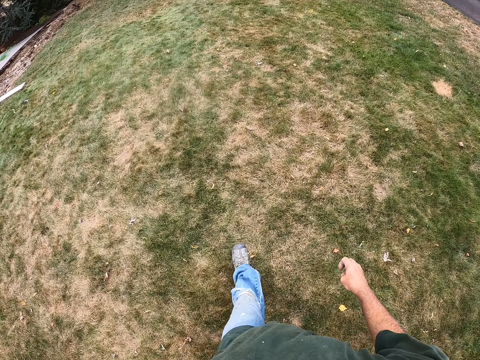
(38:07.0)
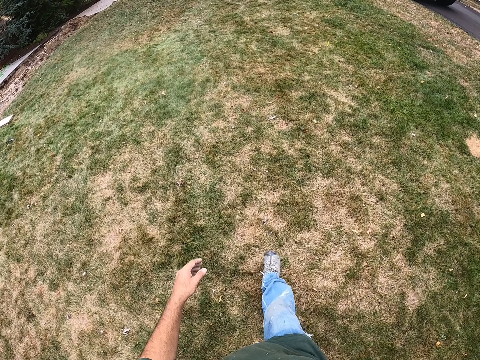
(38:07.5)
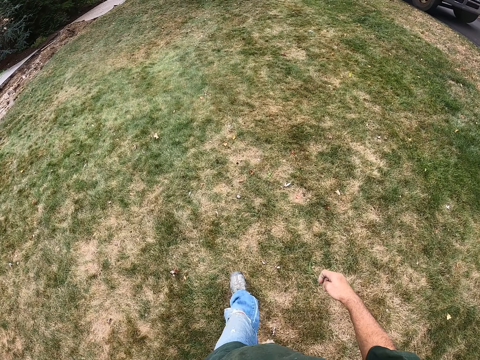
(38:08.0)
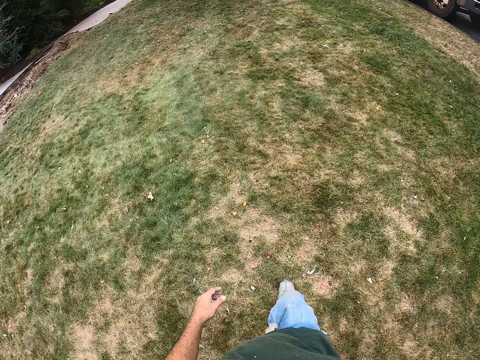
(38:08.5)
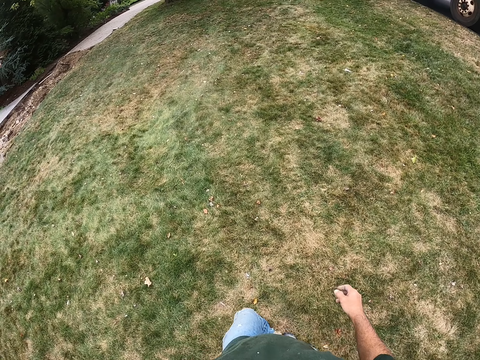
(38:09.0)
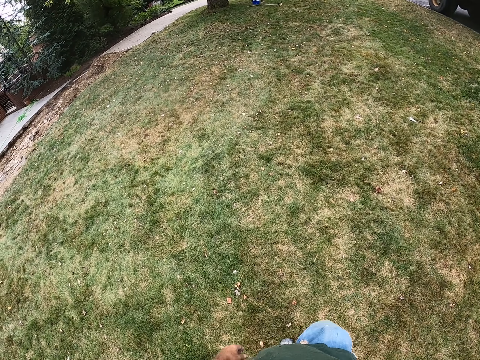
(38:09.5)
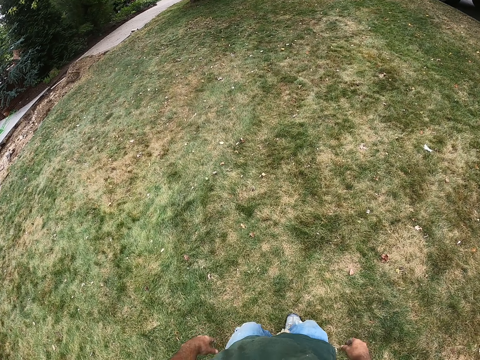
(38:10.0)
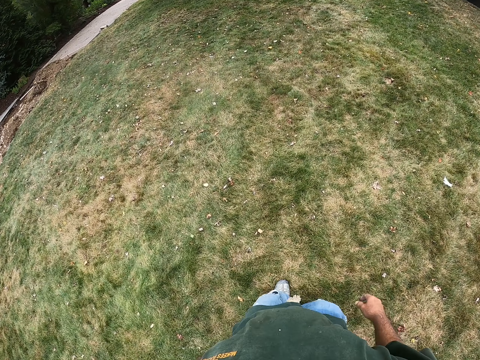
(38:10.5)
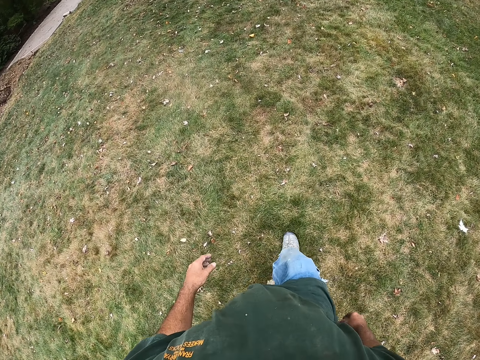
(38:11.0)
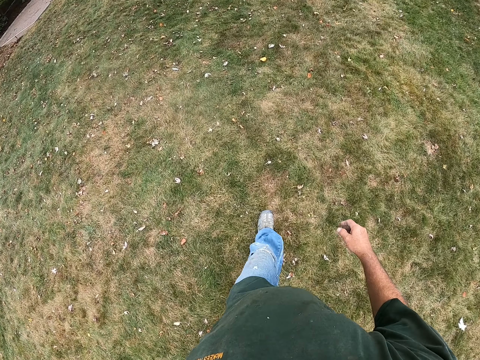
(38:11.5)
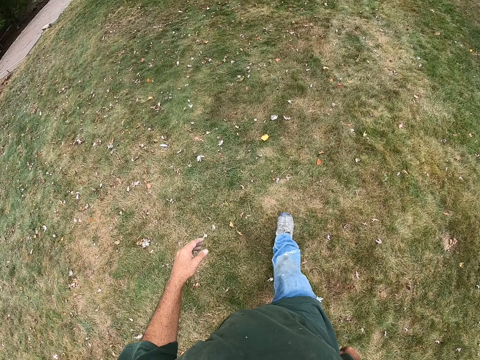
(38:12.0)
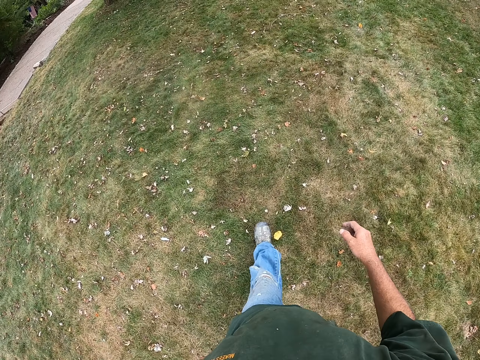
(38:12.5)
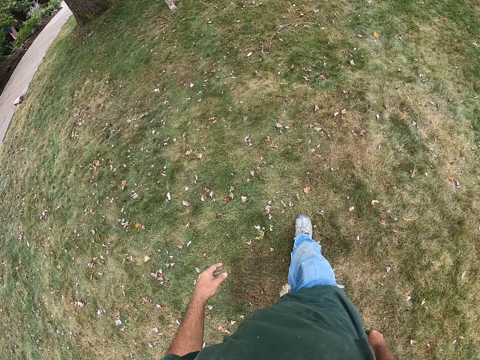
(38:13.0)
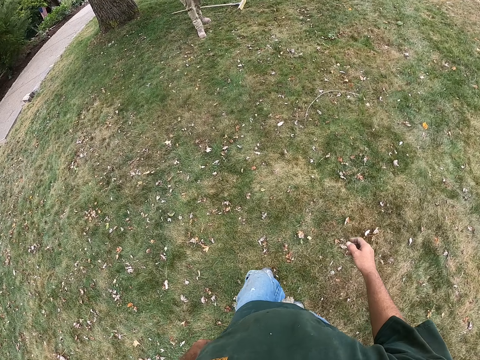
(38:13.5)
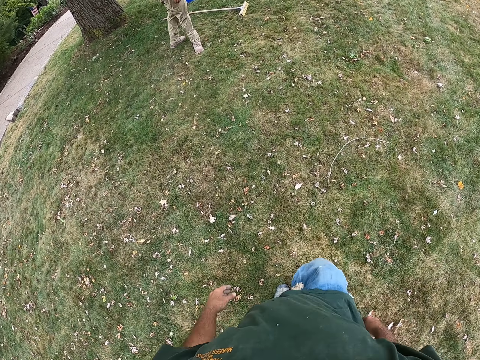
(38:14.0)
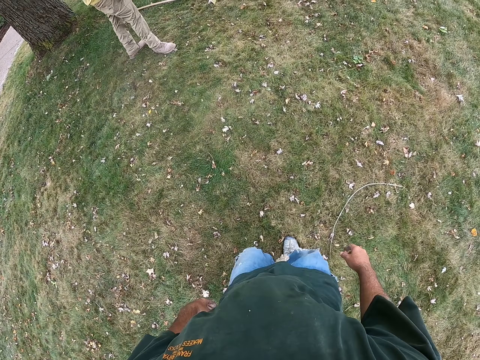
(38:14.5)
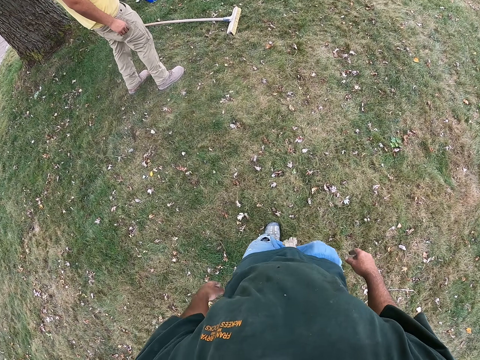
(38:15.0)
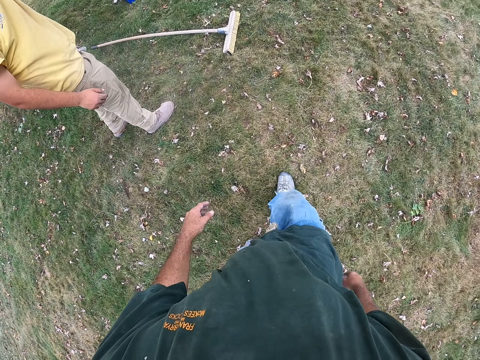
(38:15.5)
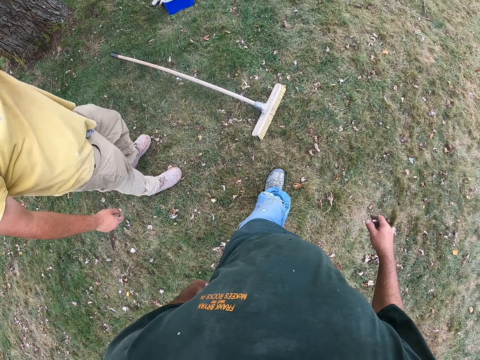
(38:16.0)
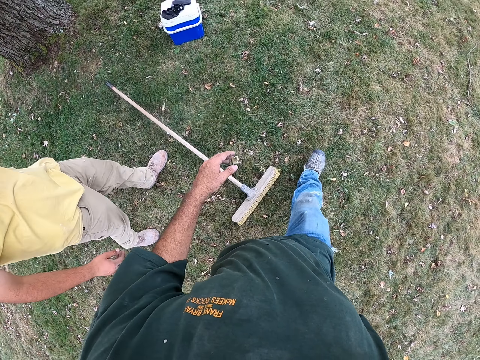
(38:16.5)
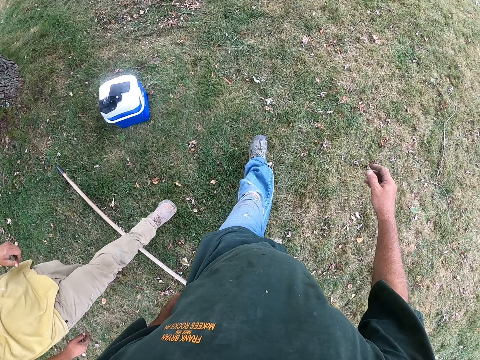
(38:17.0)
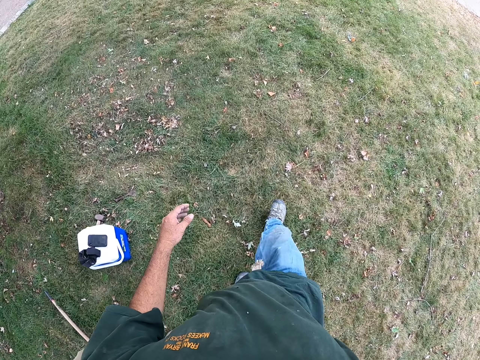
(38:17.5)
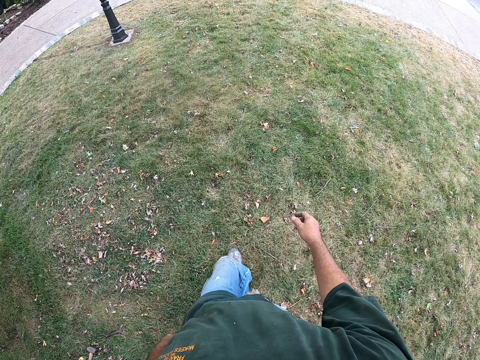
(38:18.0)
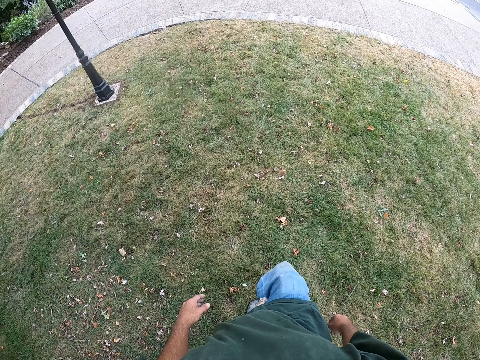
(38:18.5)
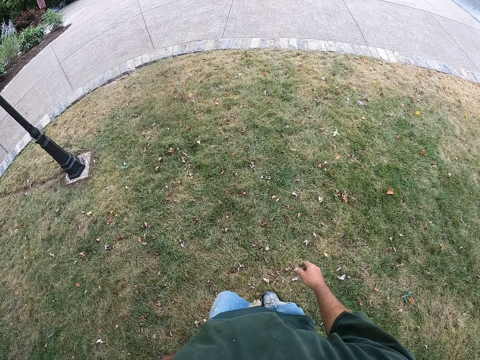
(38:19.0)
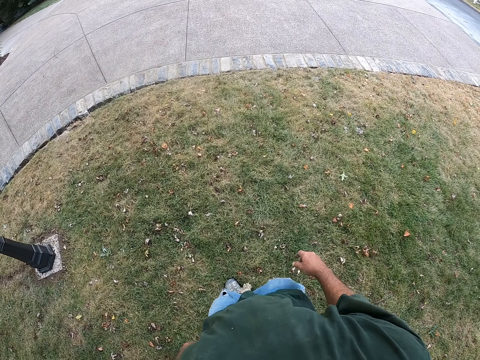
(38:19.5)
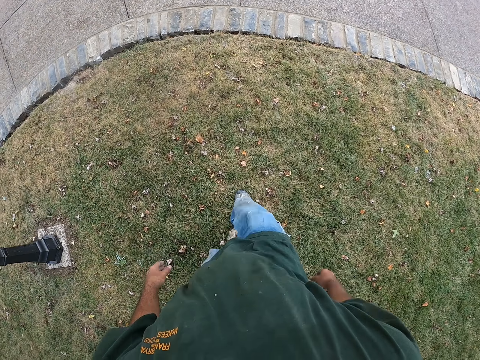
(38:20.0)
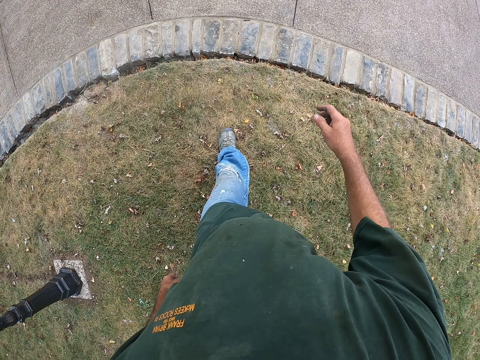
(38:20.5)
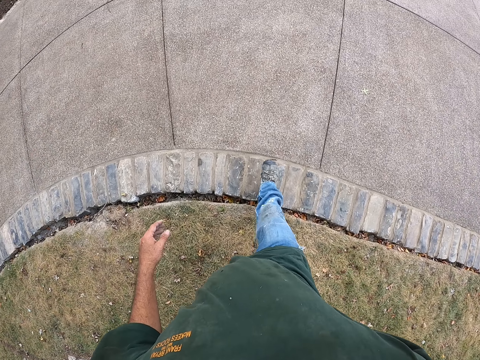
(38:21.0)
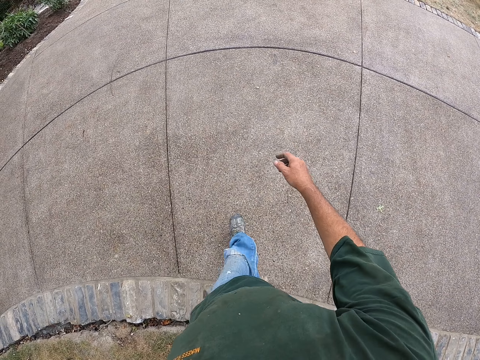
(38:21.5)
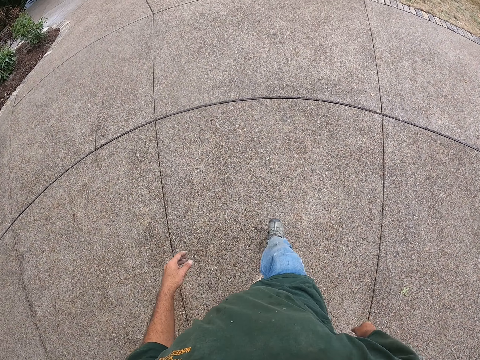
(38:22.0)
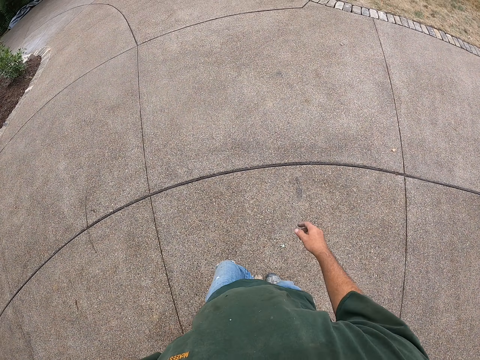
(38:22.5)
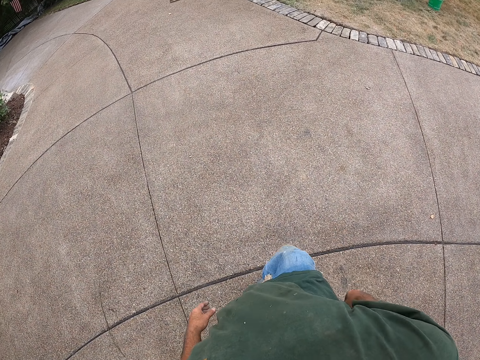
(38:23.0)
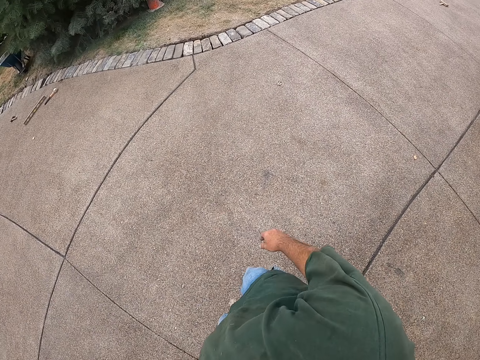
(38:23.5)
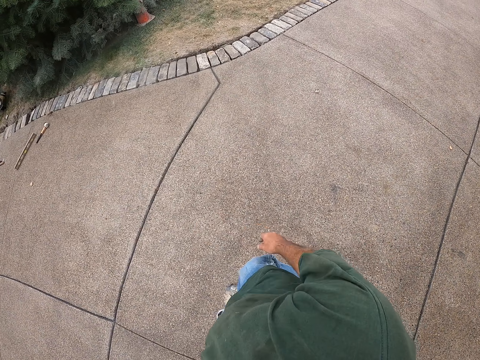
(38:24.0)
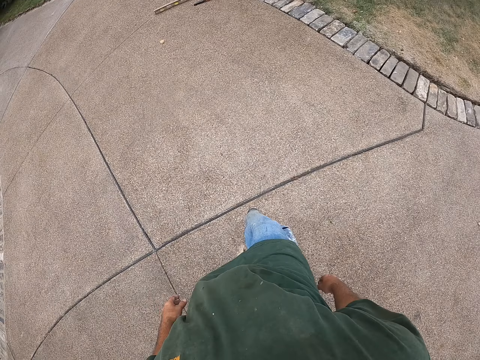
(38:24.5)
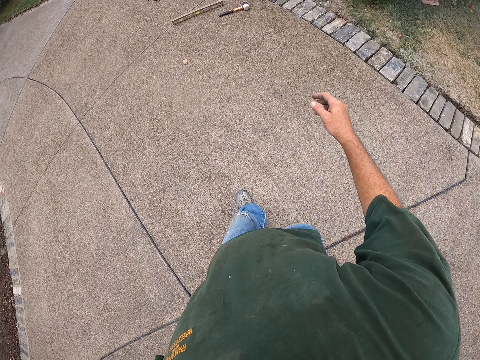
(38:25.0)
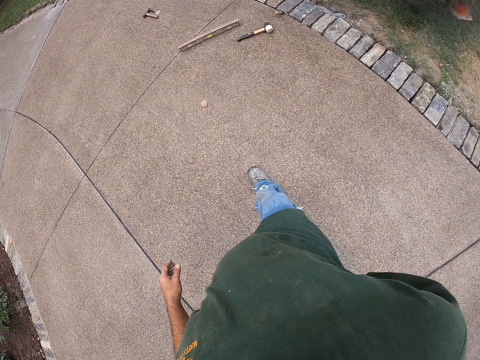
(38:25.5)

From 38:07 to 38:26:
The camera wearer walks past a man. The man walks after the camera wearer. The camera wearer walks on the pavement.

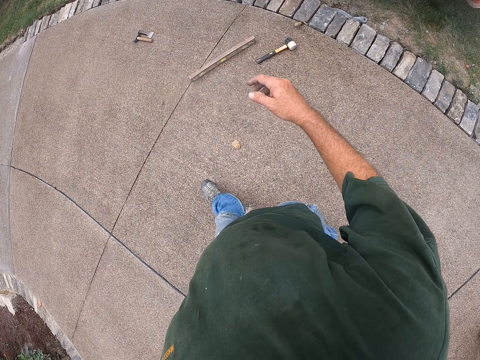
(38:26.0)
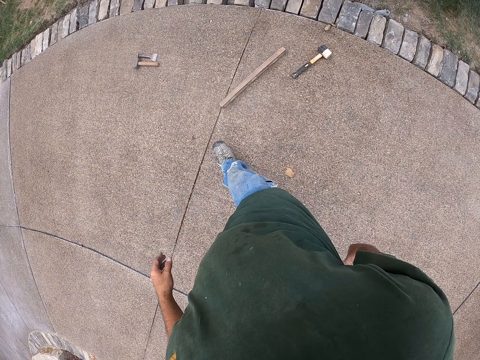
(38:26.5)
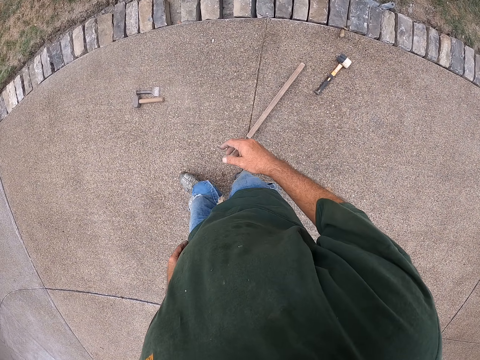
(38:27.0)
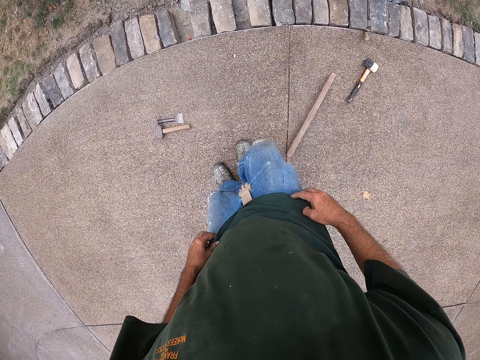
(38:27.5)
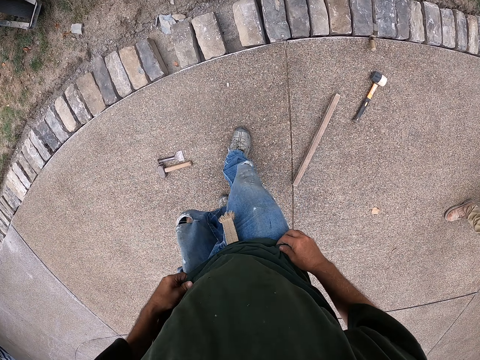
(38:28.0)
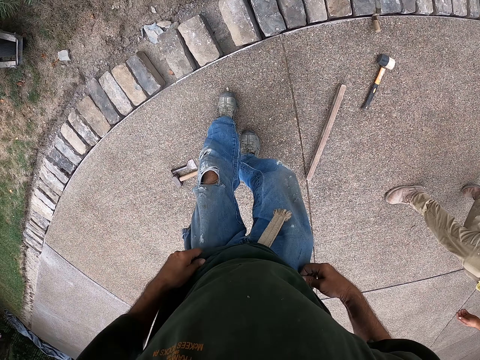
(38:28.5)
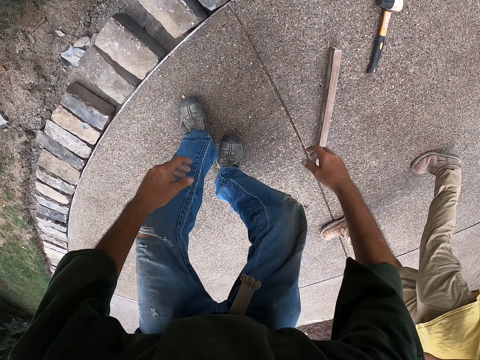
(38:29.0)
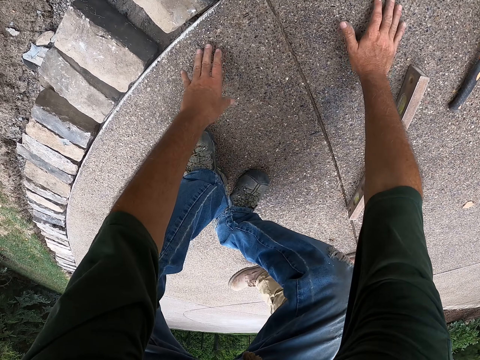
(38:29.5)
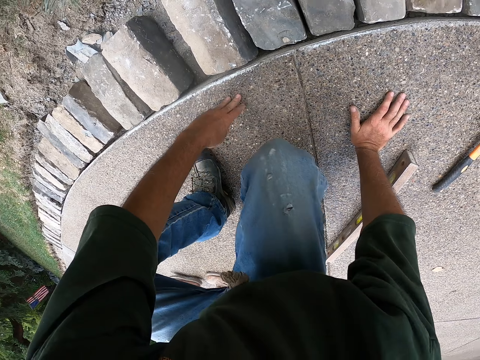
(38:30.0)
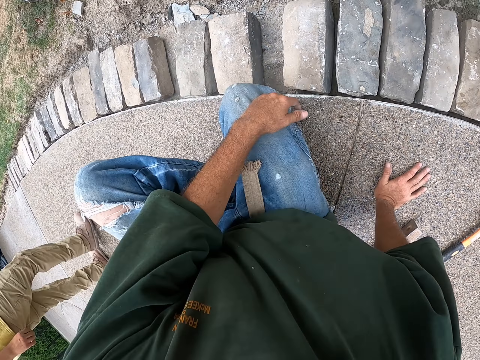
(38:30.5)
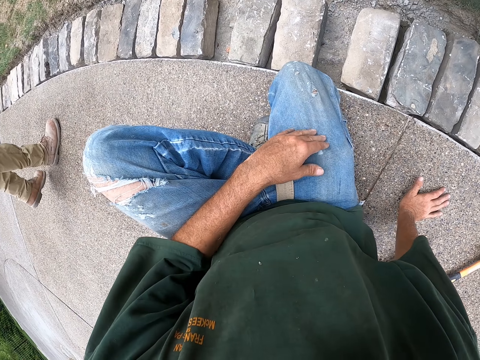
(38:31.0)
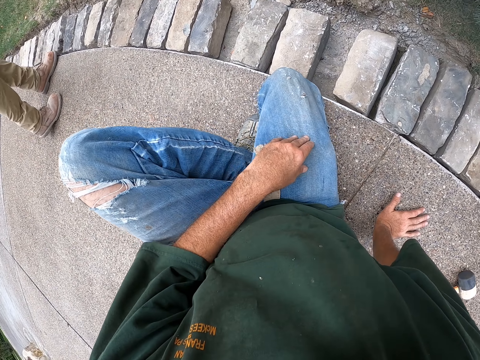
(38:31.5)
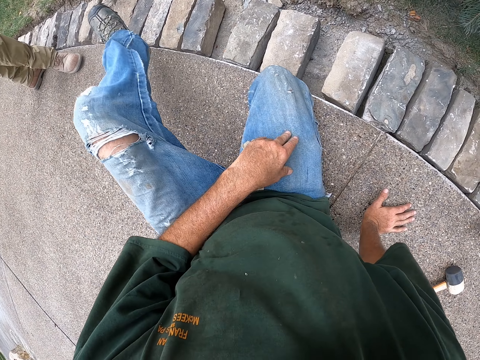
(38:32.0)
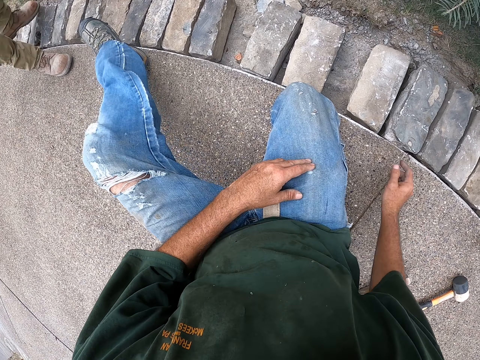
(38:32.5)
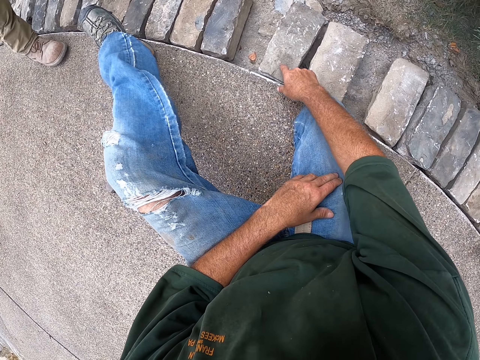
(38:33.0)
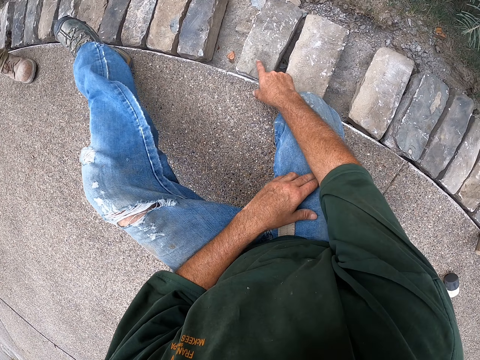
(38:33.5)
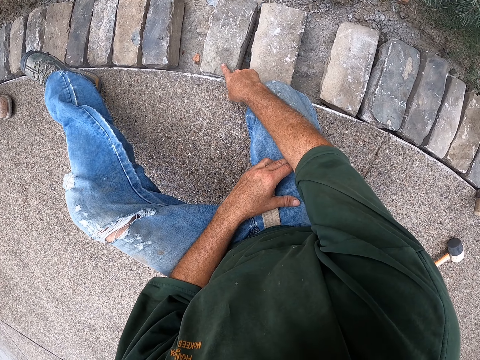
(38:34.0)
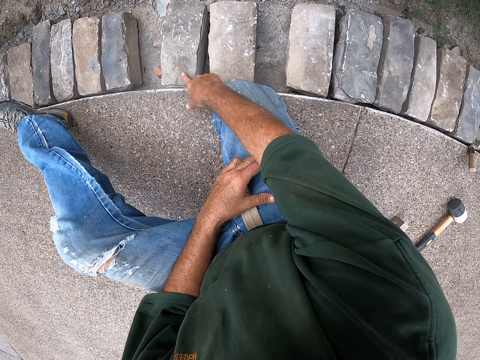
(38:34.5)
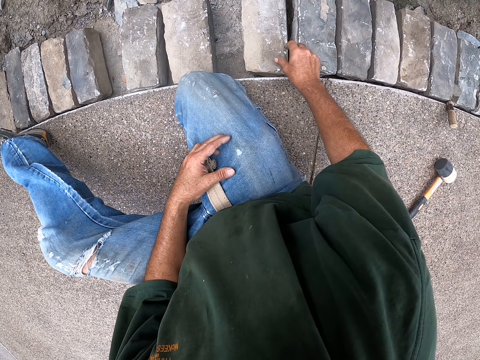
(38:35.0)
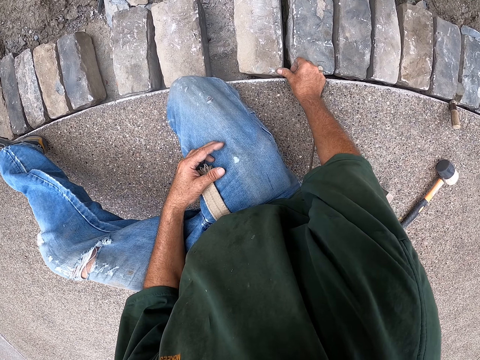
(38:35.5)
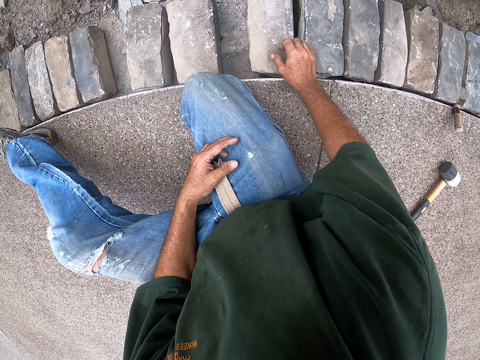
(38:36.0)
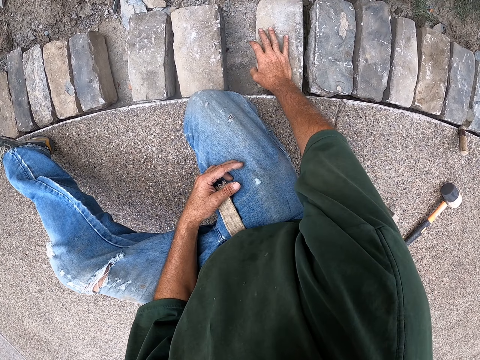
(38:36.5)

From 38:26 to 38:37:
The camera wearer squats on the driveway side foundation. He sits down and stretches his legs. A man stands beside the camera wearer. The camera wearer touches the bricks. He fingerholds a brick in the foundation. He adjusts other bricks in the foundation.
